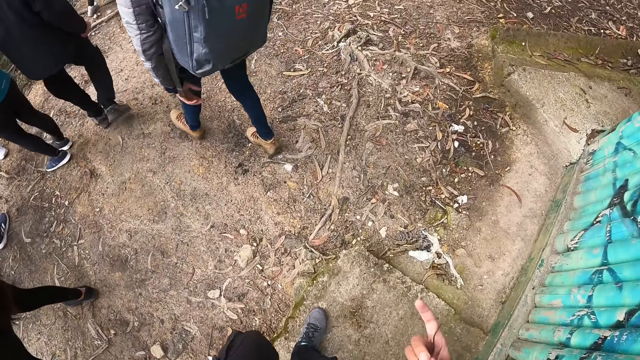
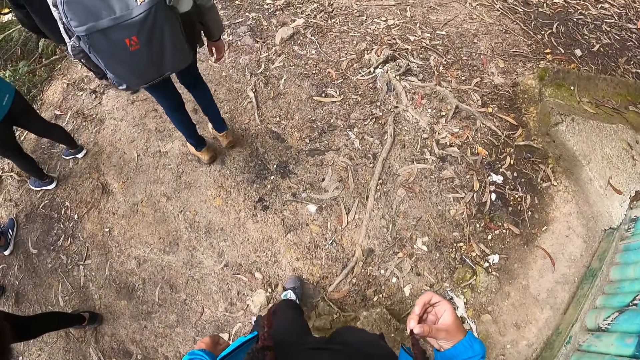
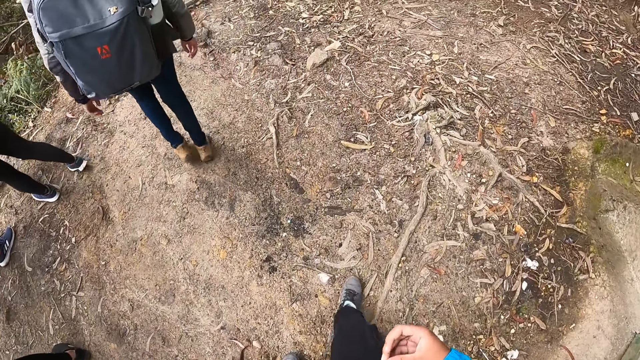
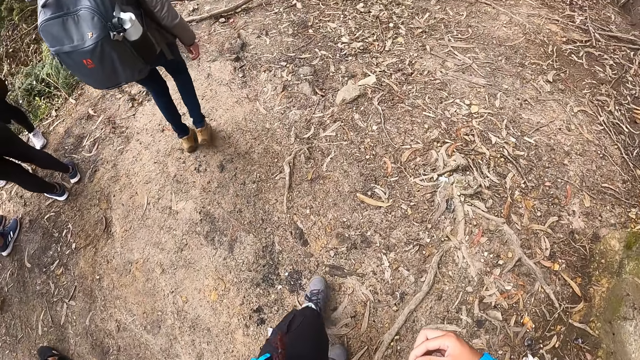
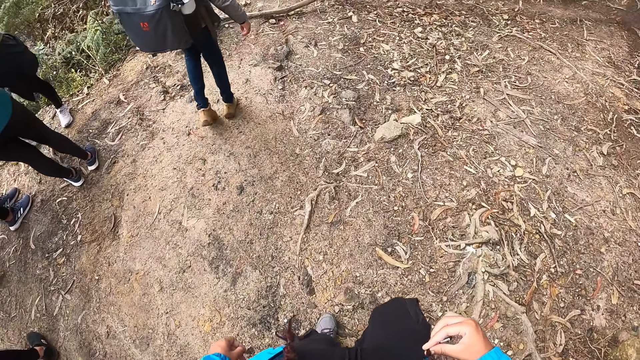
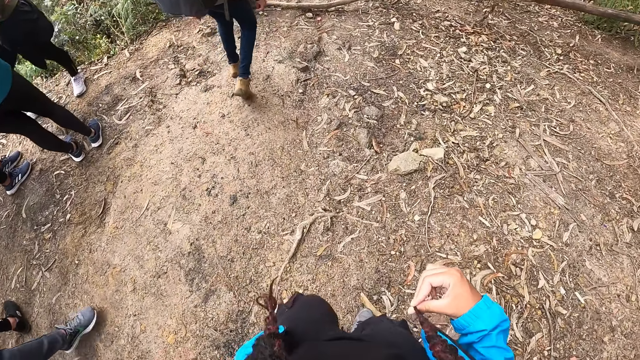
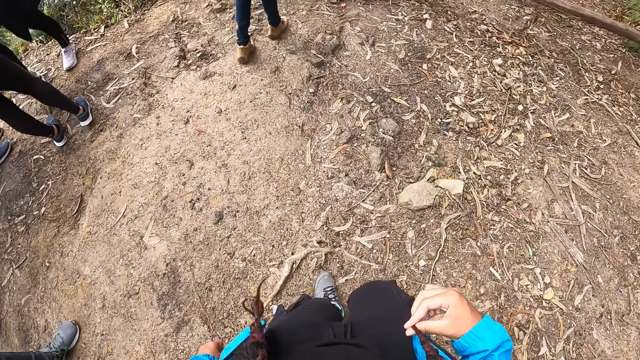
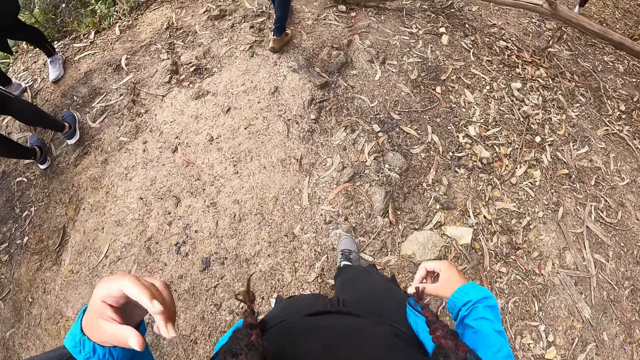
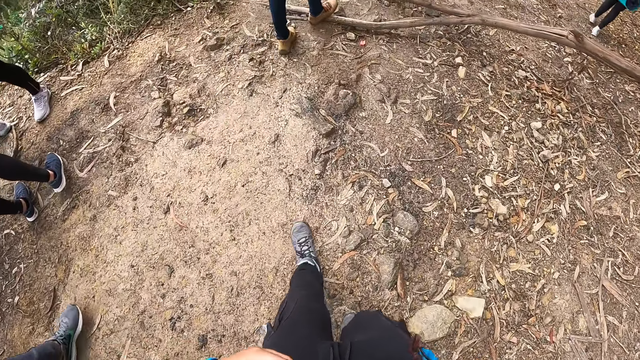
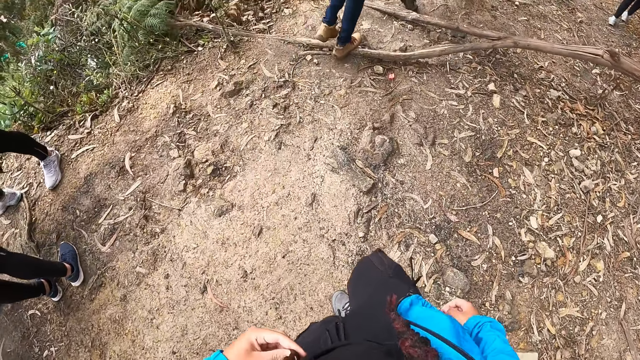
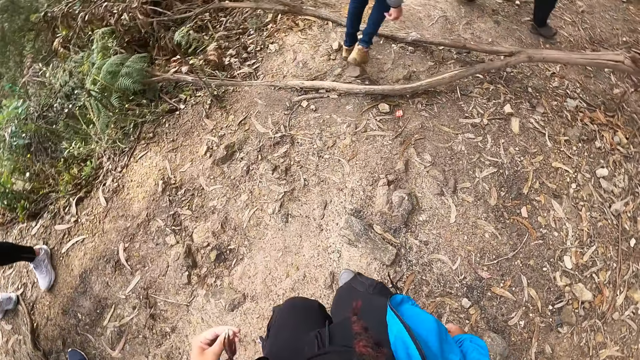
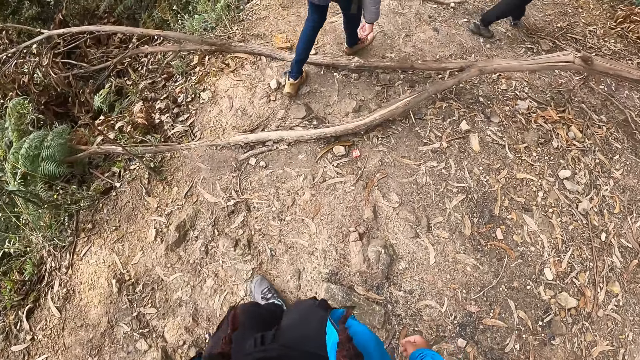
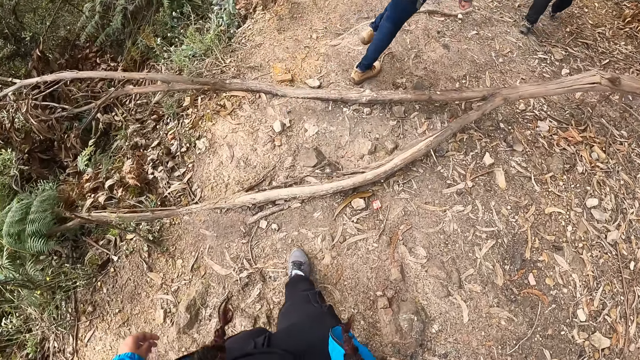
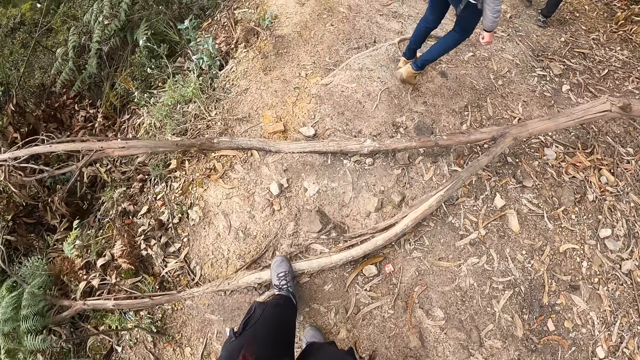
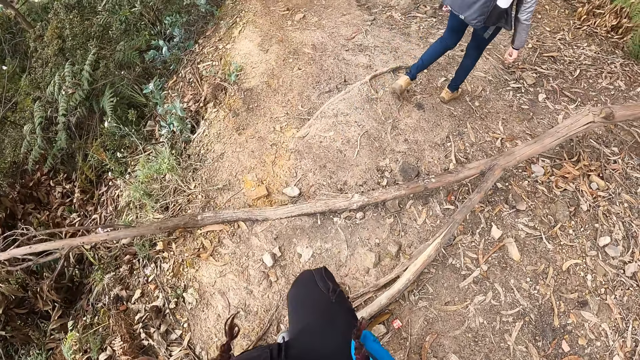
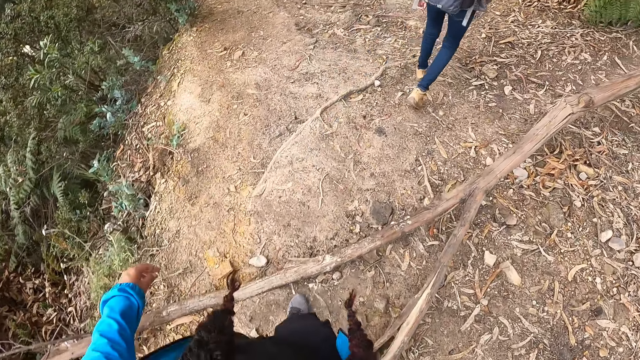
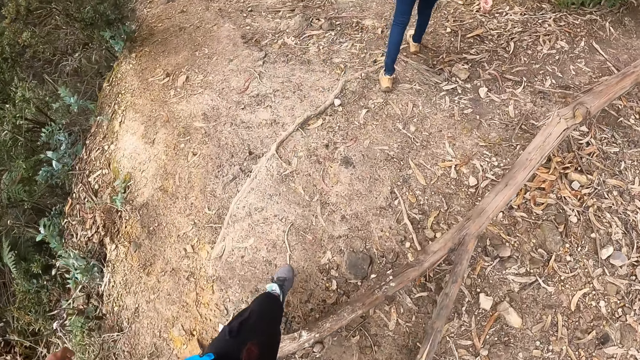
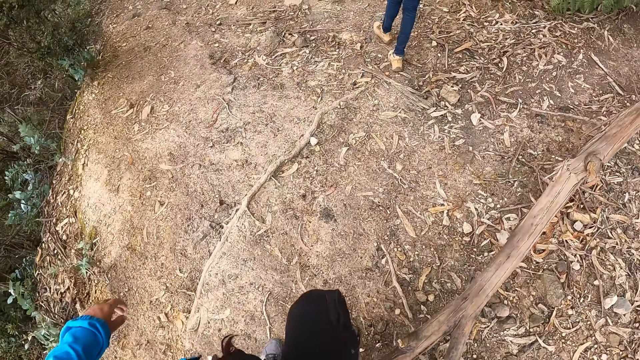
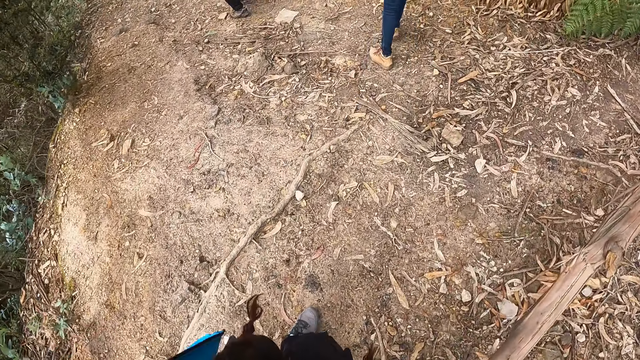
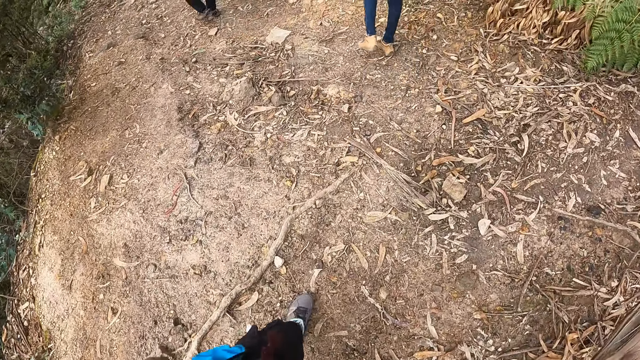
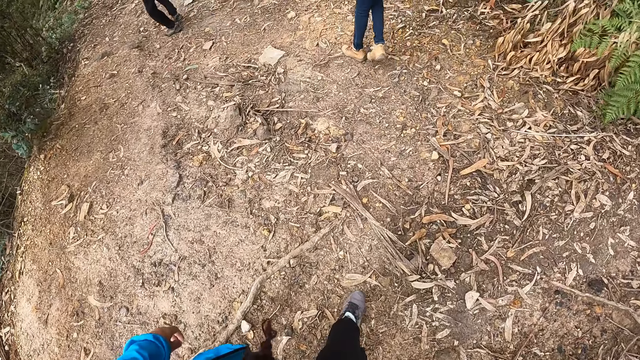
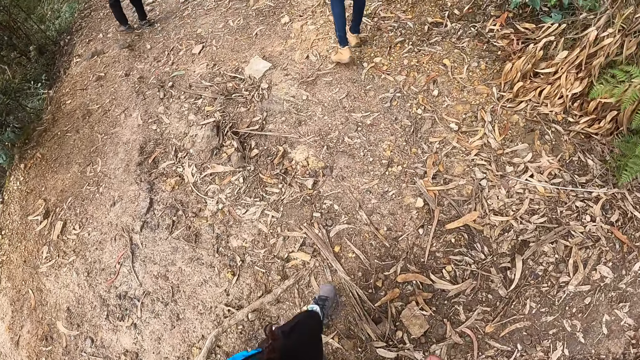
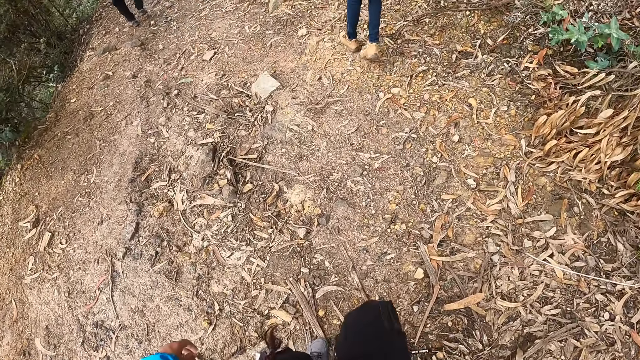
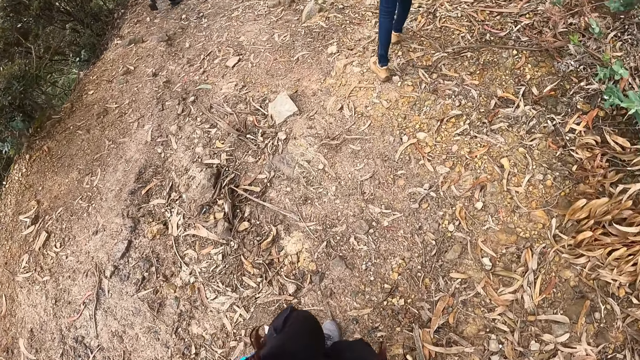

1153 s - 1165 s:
The camera wearer walks on the pathway.

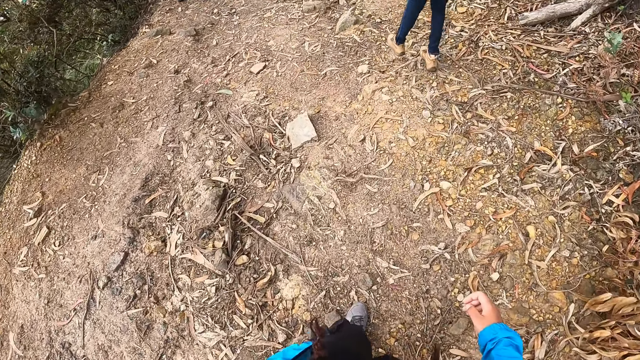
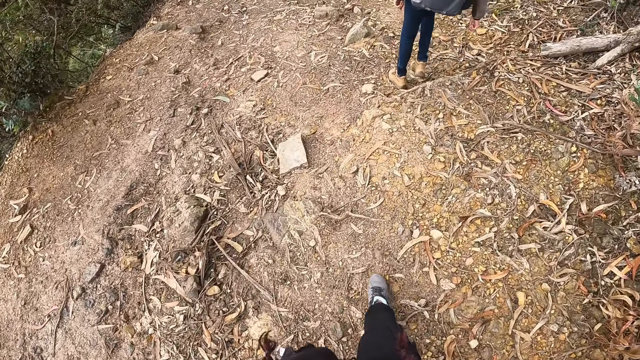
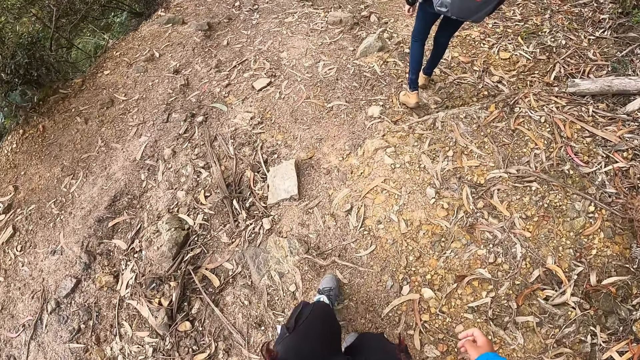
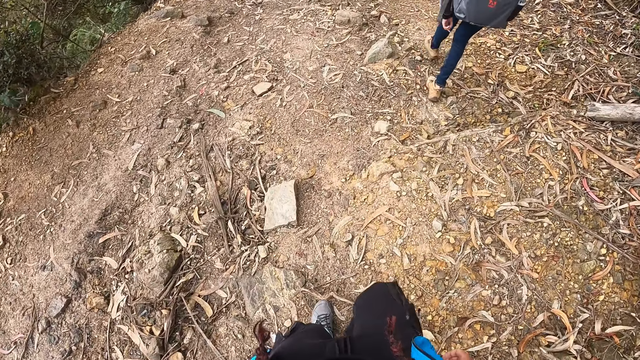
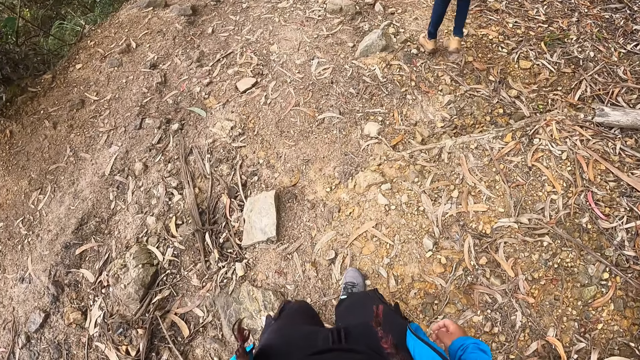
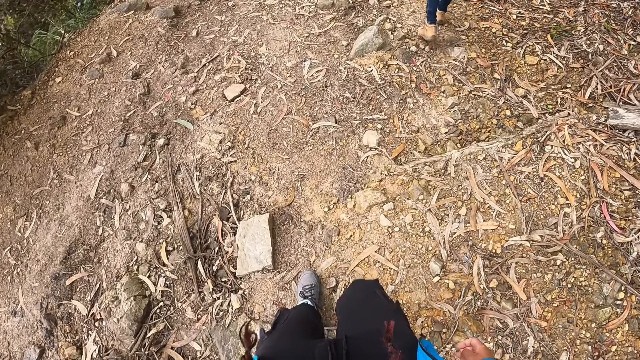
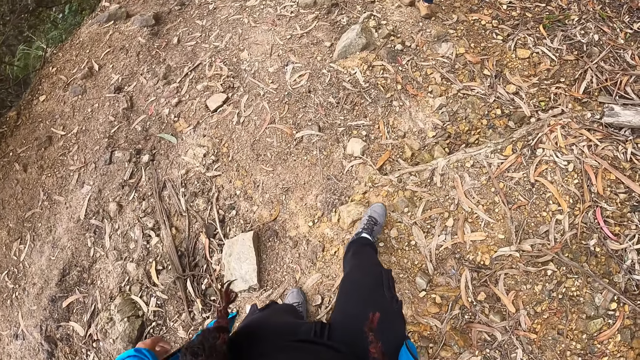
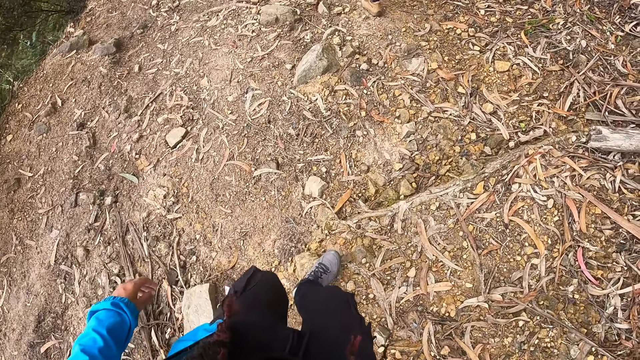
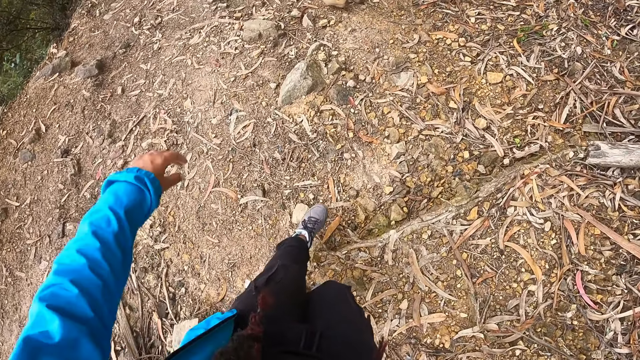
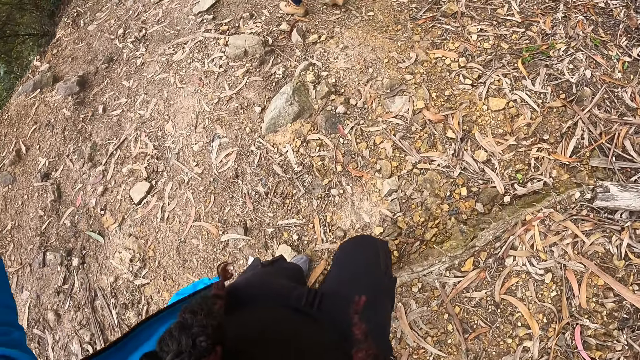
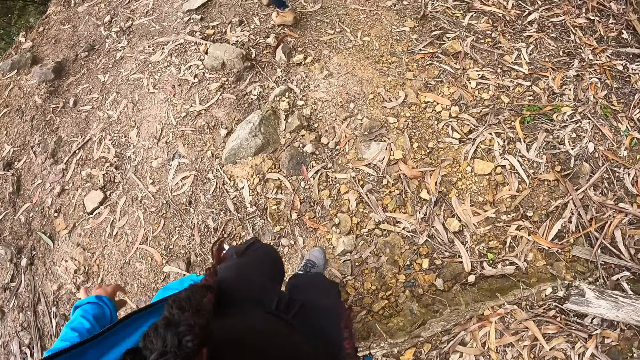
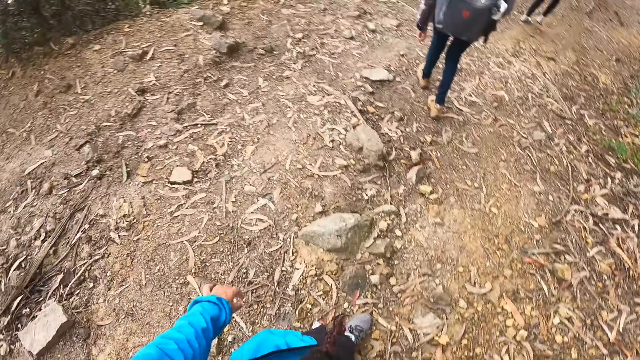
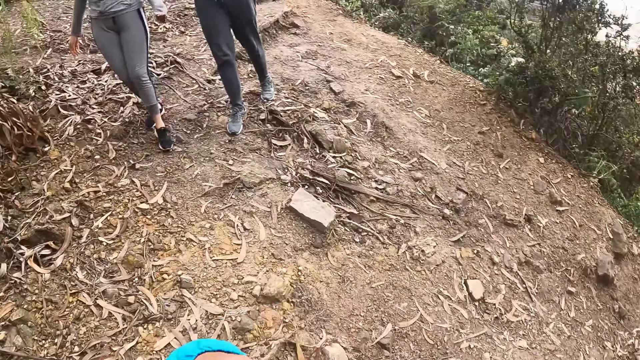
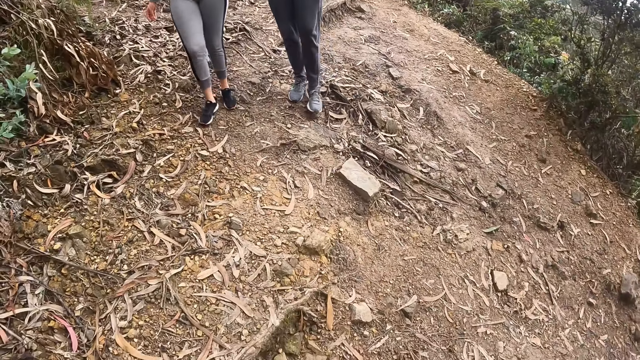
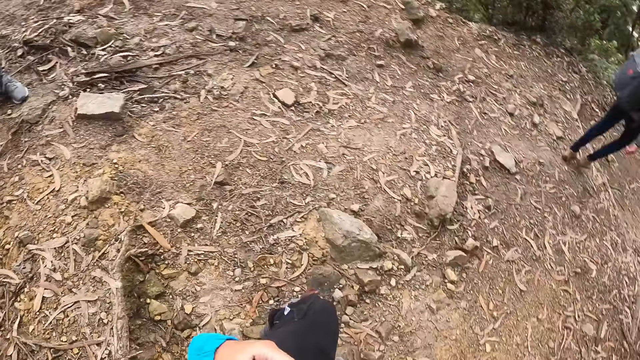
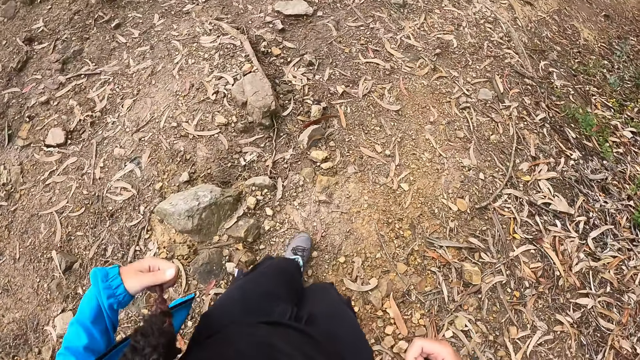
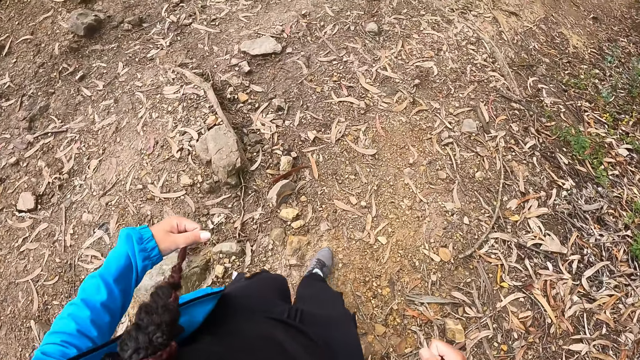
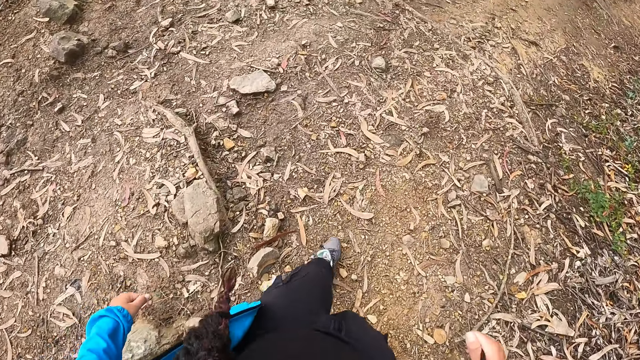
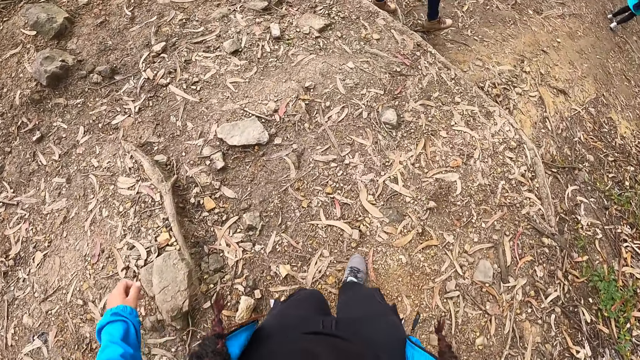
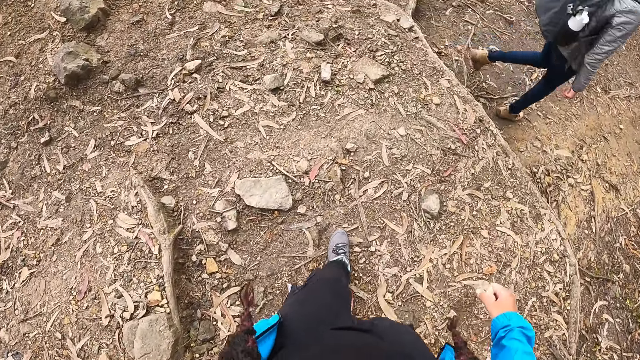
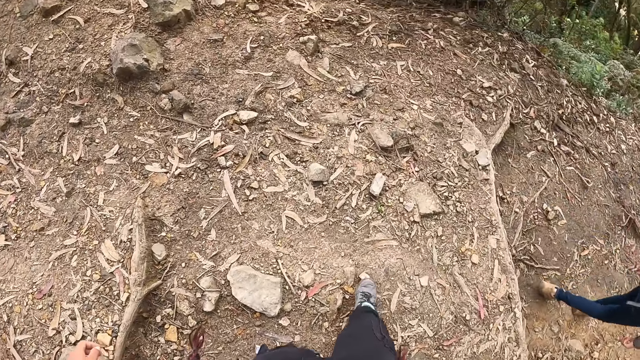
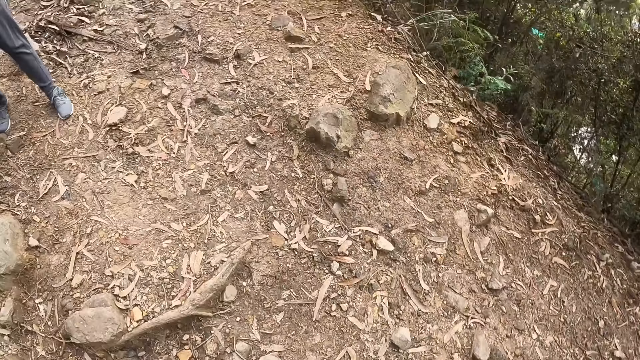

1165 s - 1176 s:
The camera wearer lifts his hand and puts down his hand. He looks on the other side. He walks on the pathway.
